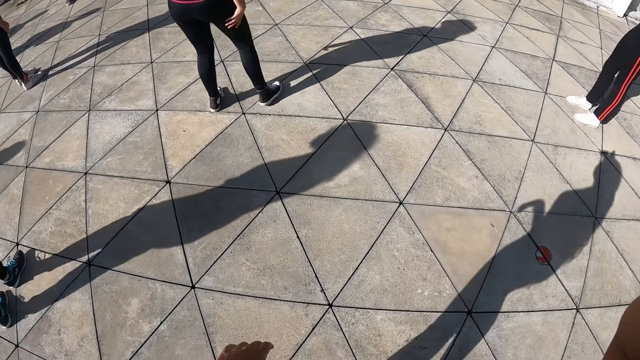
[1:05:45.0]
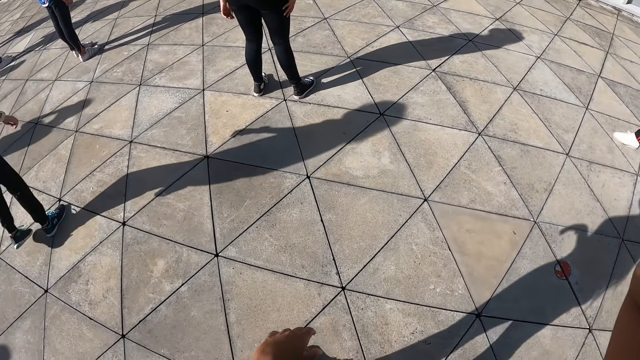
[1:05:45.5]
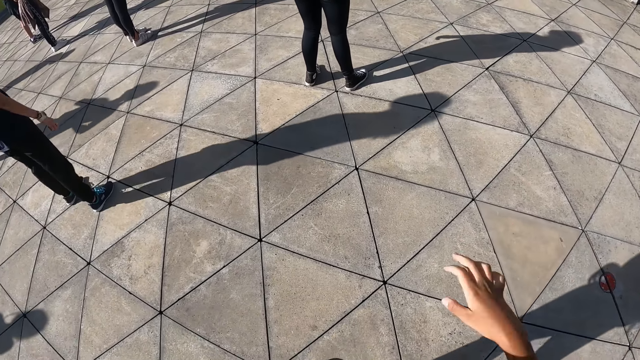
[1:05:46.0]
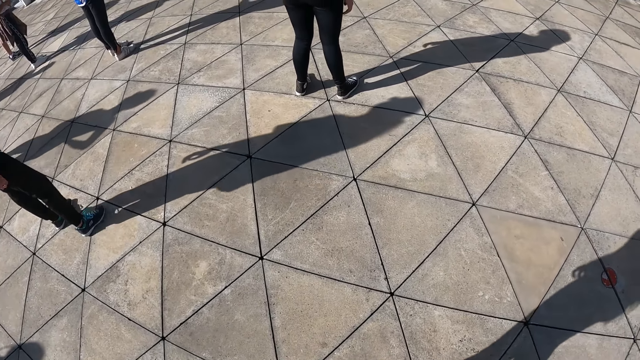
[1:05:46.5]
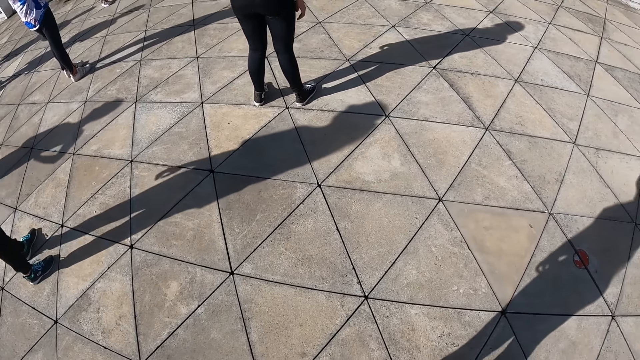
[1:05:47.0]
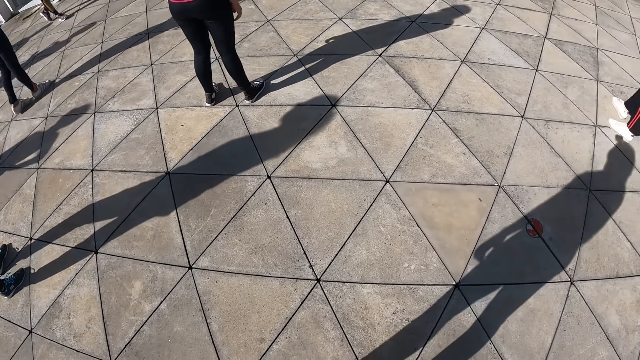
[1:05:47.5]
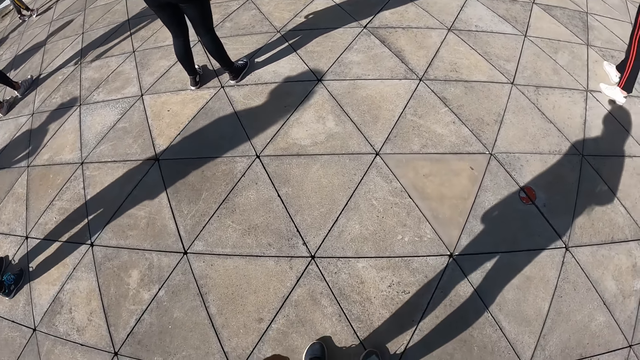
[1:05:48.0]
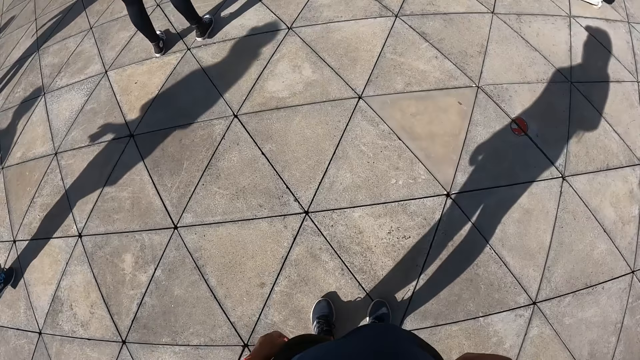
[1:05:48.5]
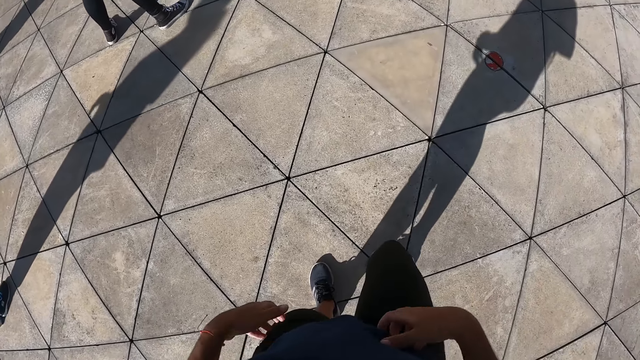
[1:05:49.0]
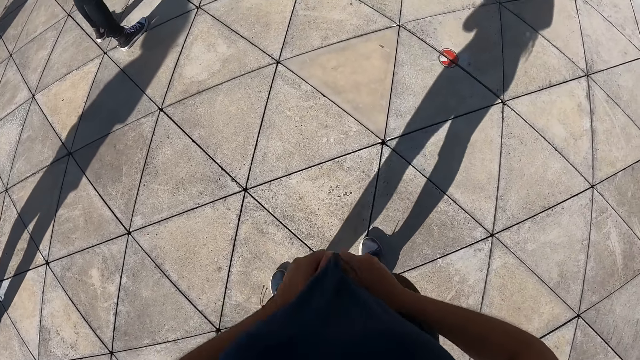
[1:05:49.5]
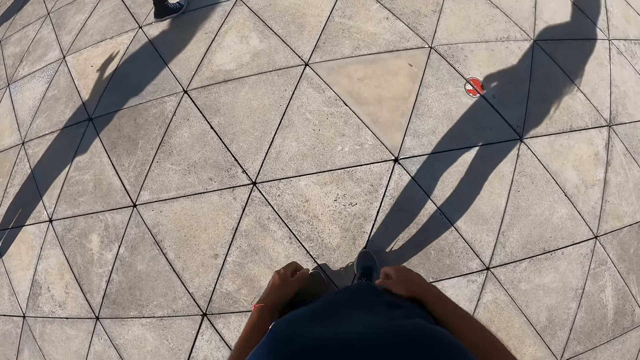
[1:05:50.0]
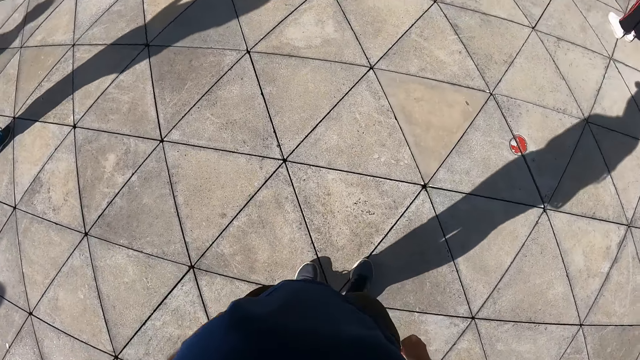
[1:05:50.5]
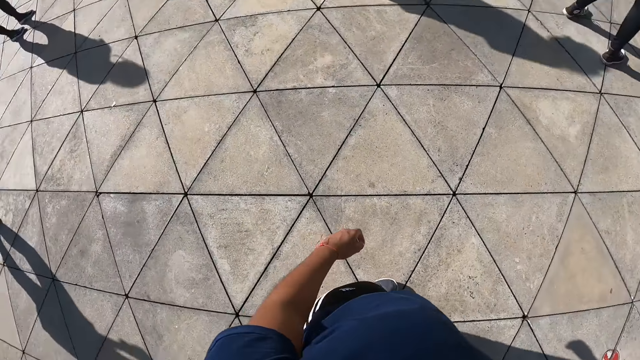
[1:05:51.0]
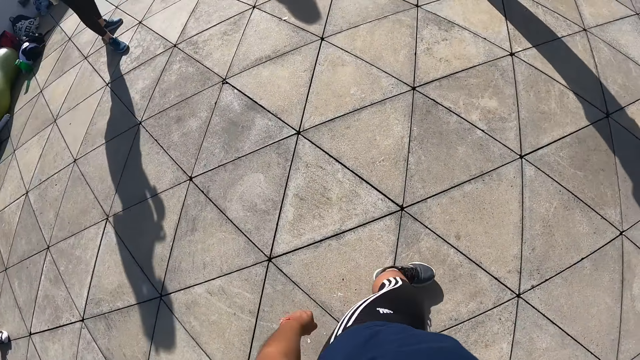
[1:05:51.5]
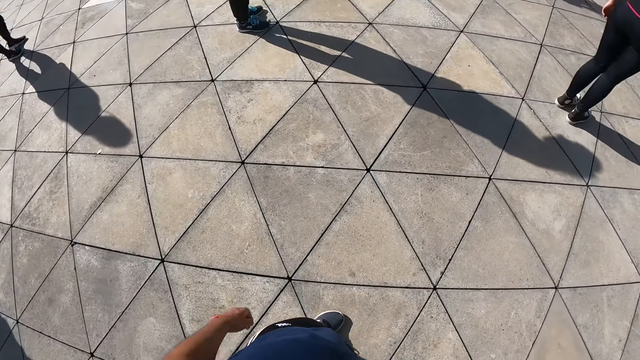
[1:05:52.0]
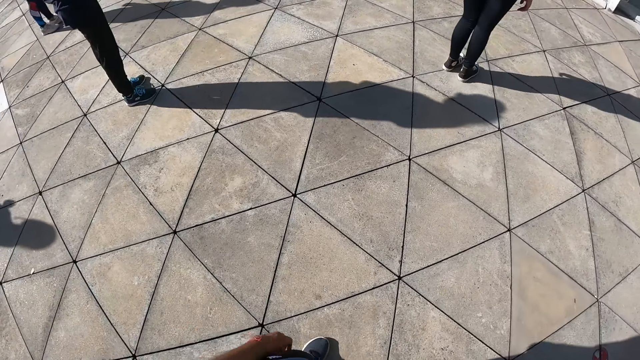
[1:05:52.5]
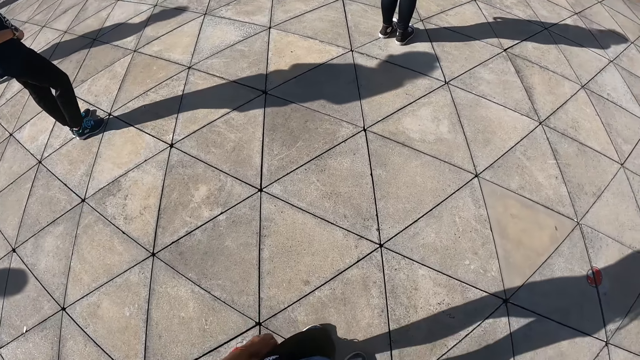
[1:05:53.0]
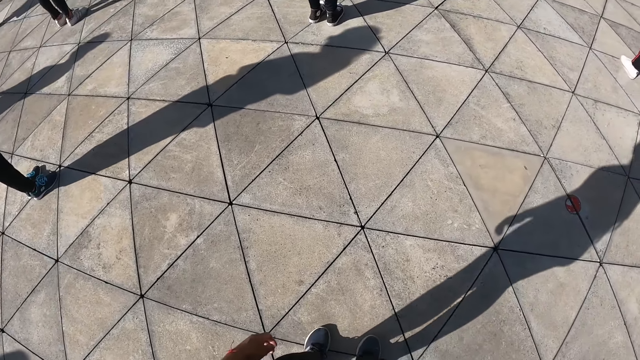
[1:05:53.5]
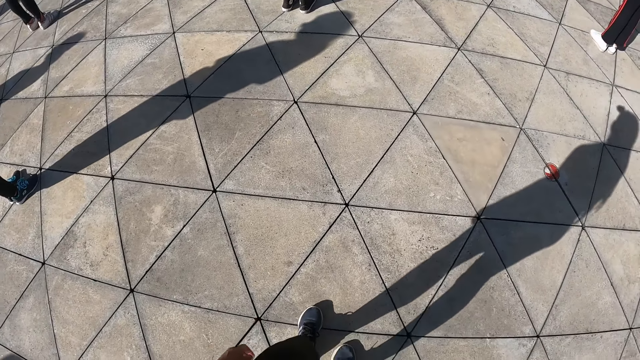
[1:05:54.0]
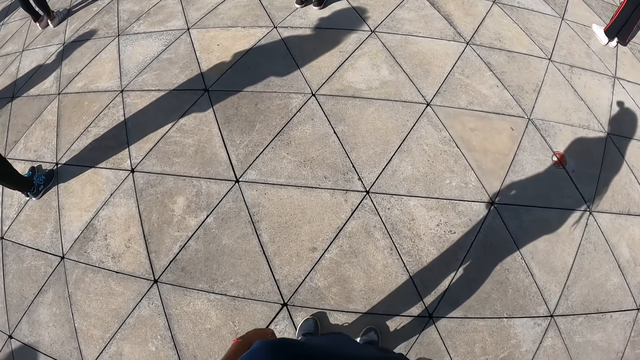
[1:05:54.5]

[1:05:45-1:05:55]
The camera wearer drops the right hand. They look below. They straighten the shirt with both hands. They turn around. They move the foot on the compound.

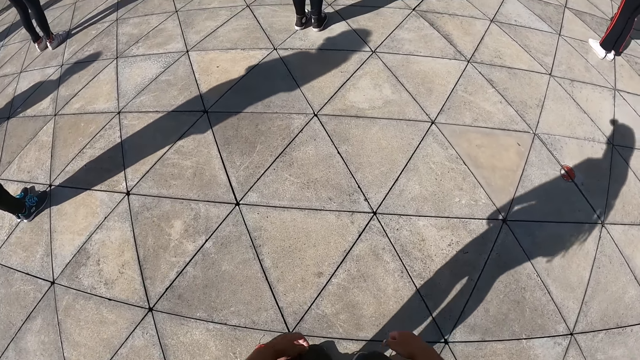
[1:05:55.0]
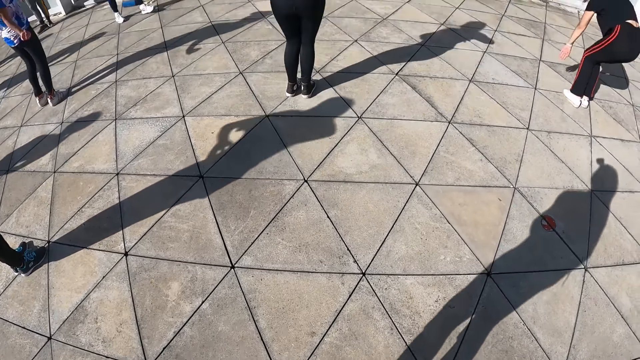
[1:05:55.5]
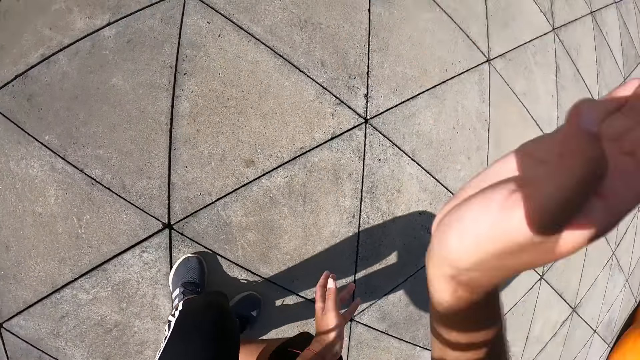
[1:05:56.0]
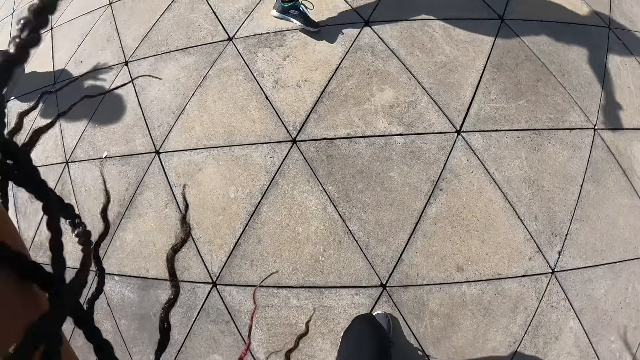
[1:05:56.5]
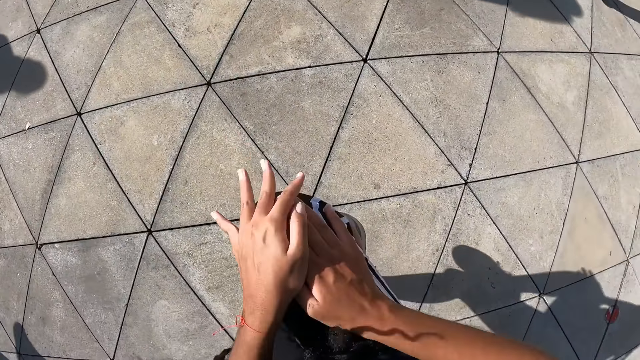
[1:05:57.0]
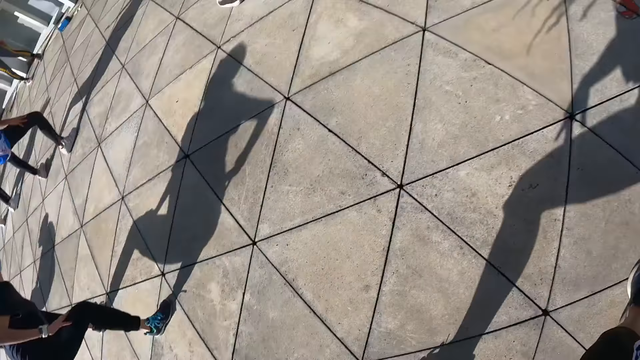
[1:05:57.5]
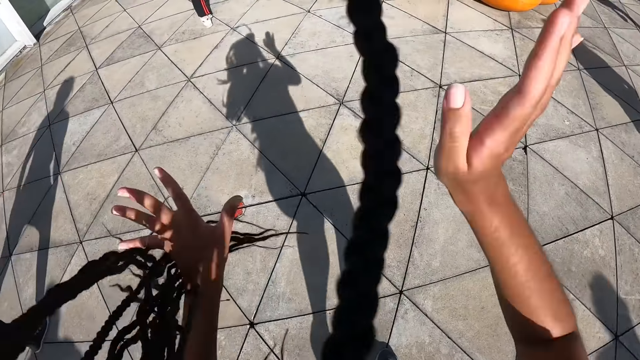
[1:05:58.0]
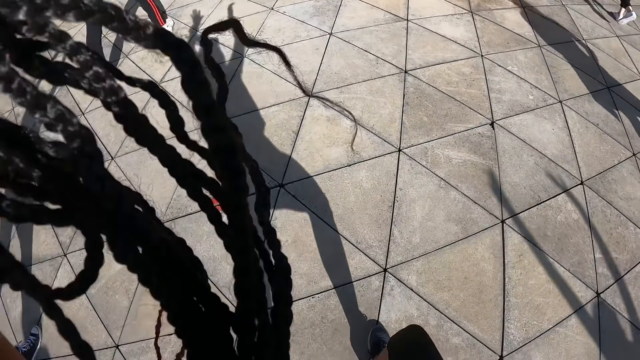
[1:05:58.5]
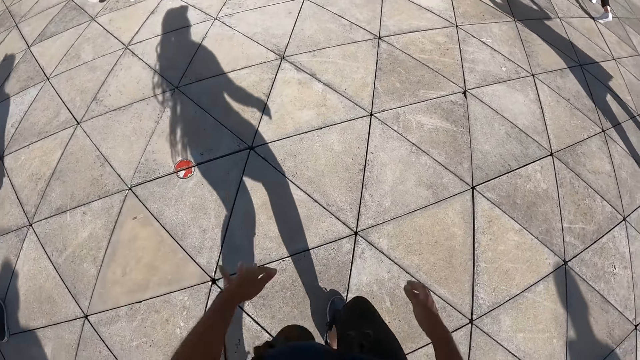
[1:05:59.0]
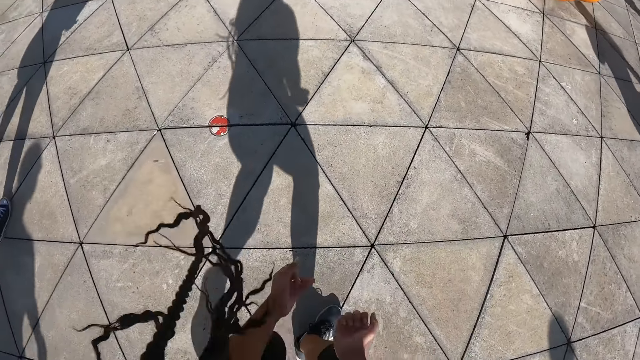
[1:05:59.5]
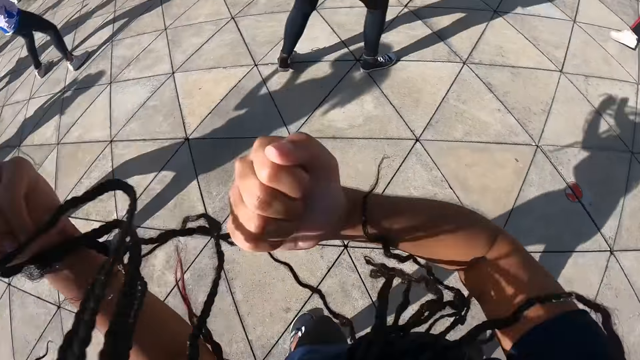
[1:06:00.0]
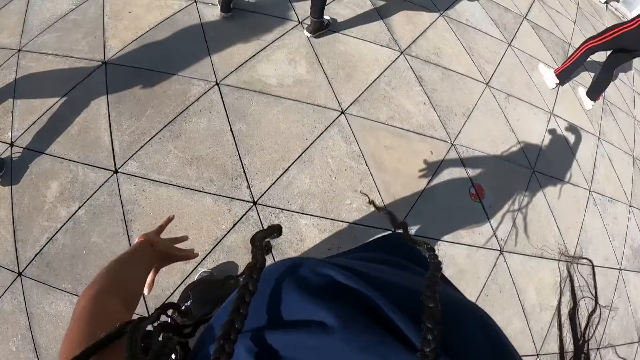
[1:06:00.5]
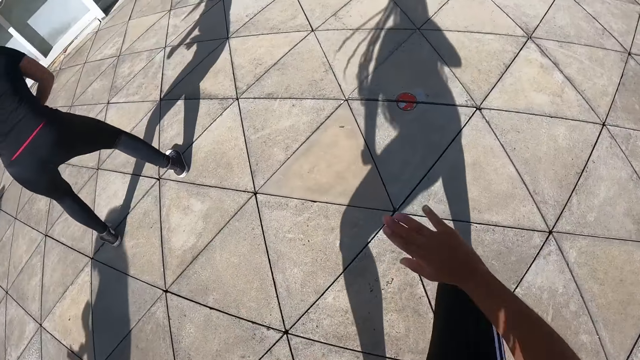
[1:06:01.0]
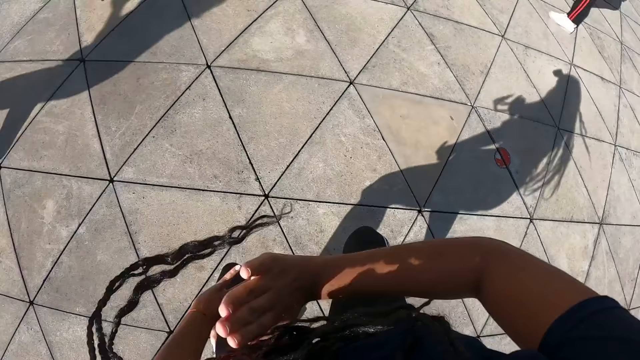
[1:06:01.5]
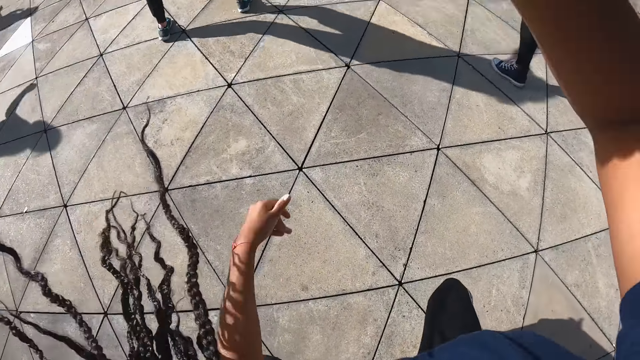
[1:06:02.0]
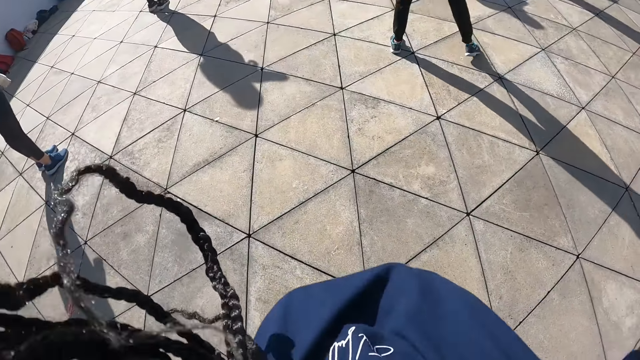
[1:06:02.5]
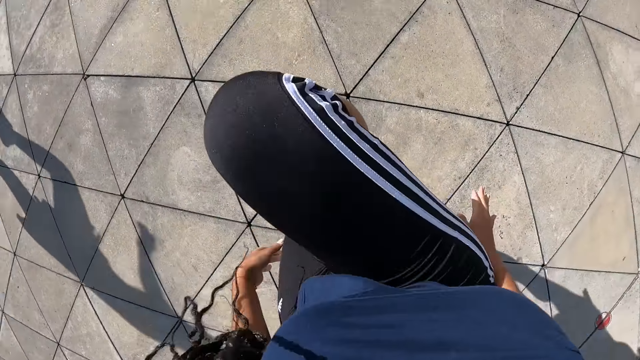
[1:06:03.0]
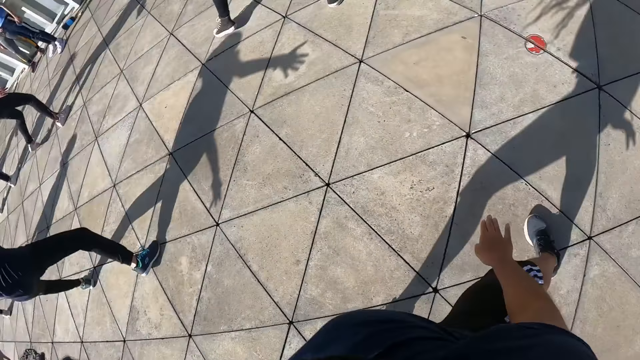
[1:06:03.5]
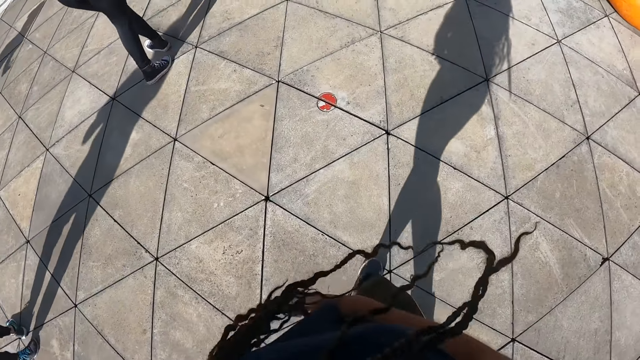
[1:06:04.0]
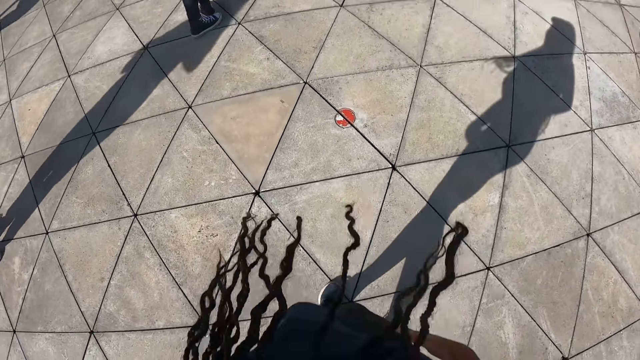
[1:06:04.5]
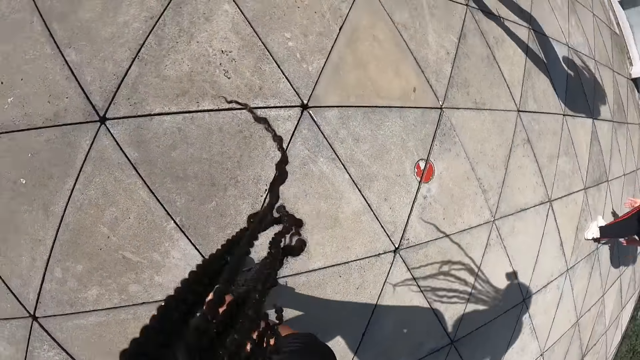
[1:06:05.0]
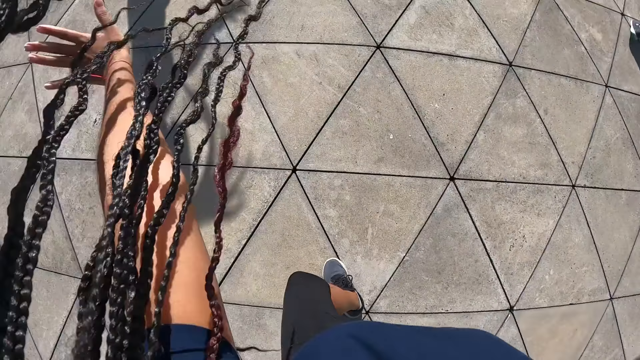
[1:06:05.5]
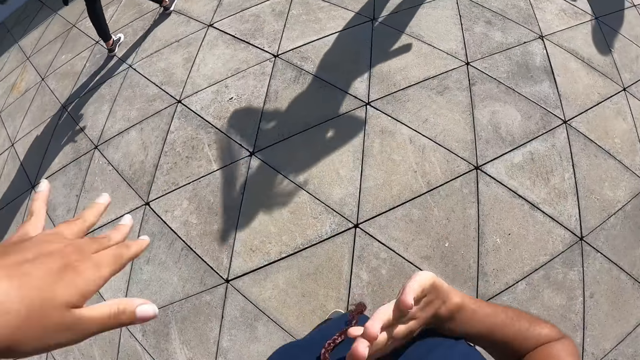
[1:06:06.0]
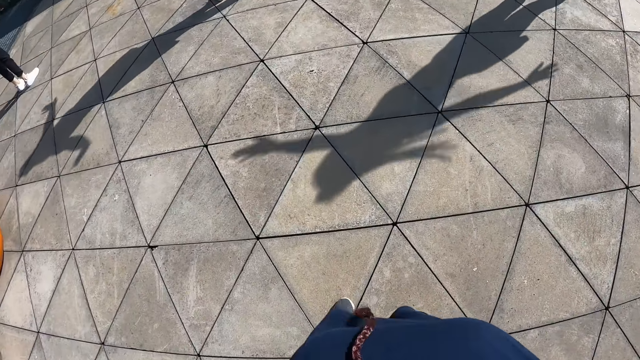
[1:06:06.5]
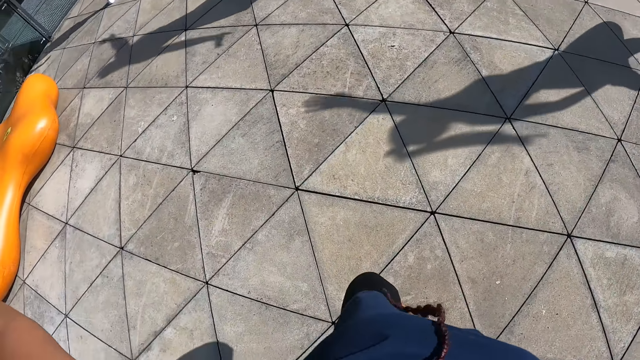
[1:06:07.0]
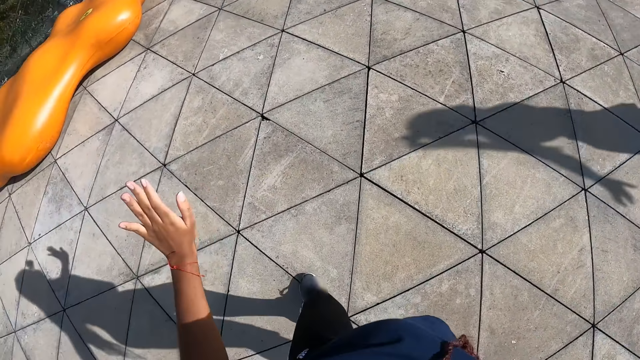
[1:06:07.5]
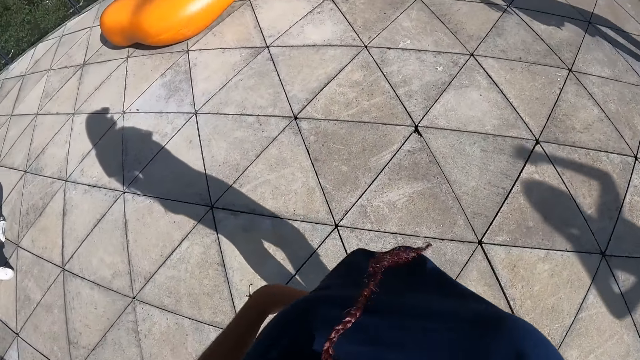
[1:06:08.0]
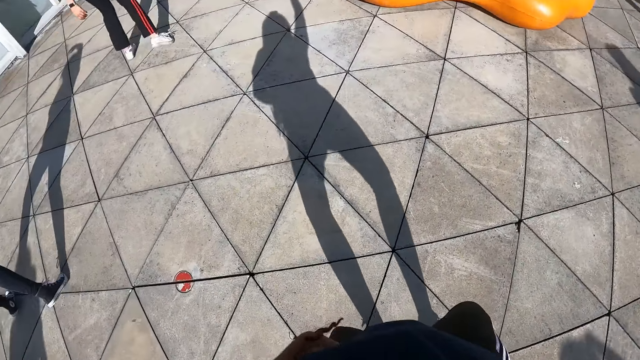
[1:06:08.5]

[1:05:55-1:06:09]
The camera wearer dances on the compound. A woman dances. Another woman dances. A third woman dances.
